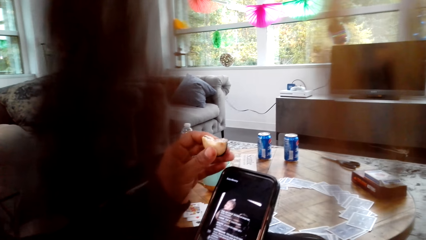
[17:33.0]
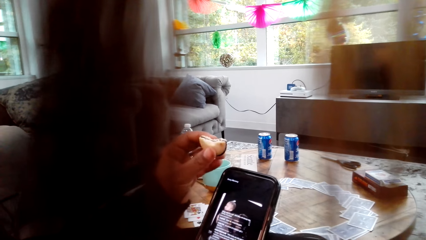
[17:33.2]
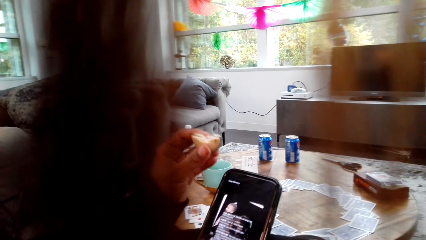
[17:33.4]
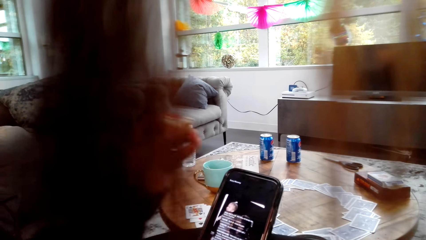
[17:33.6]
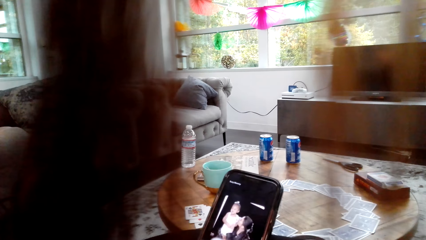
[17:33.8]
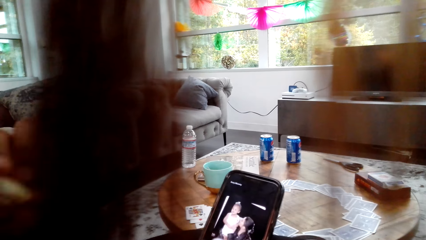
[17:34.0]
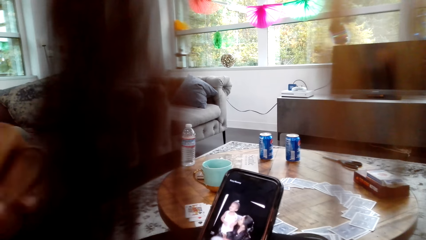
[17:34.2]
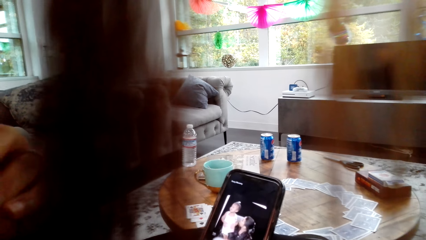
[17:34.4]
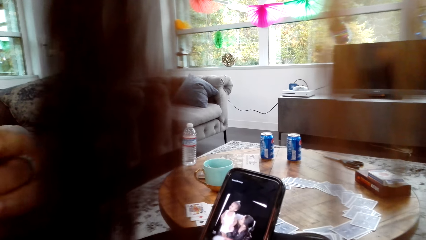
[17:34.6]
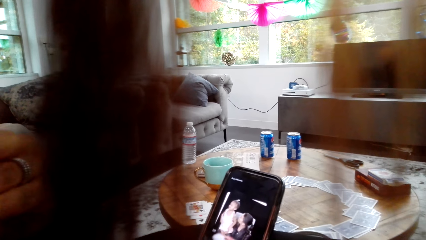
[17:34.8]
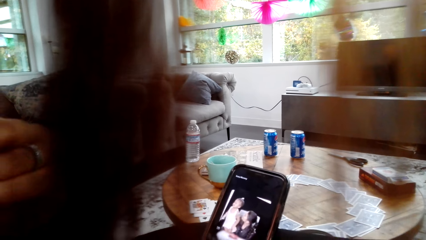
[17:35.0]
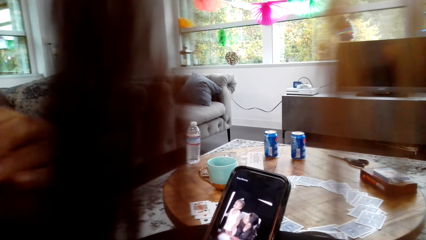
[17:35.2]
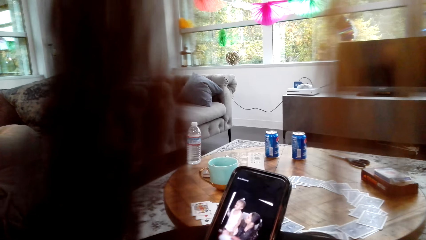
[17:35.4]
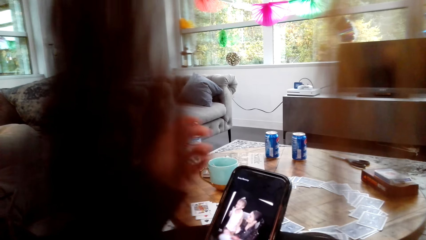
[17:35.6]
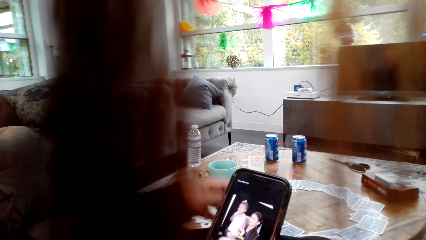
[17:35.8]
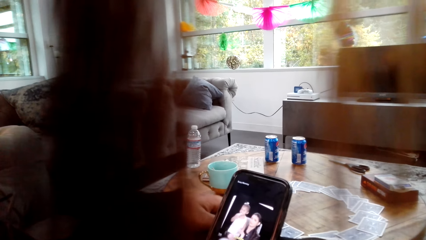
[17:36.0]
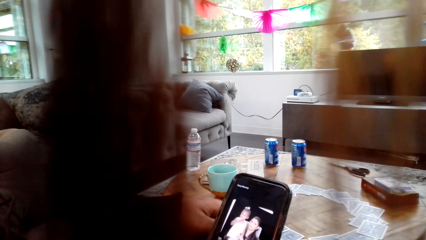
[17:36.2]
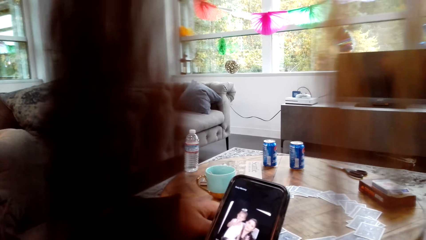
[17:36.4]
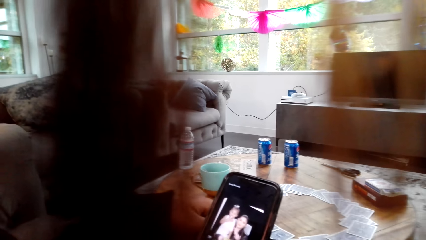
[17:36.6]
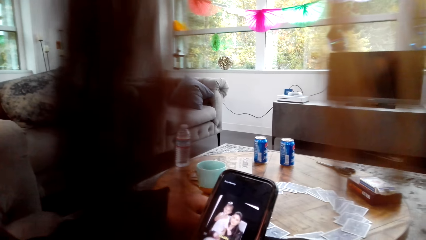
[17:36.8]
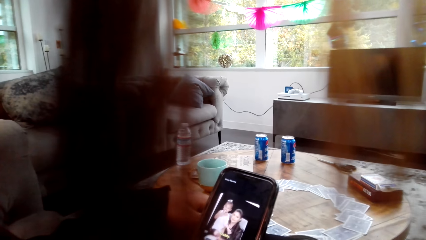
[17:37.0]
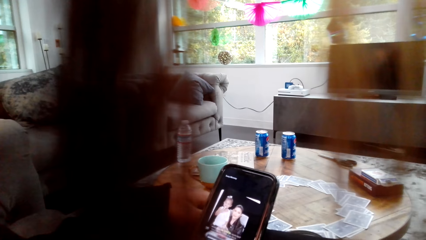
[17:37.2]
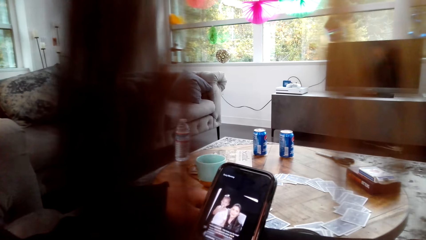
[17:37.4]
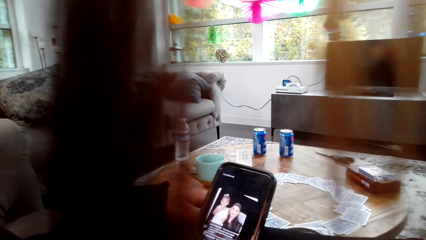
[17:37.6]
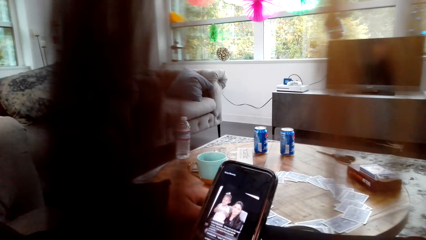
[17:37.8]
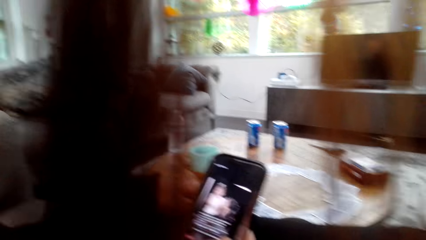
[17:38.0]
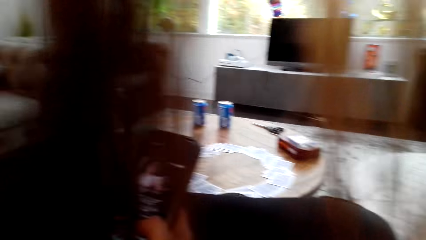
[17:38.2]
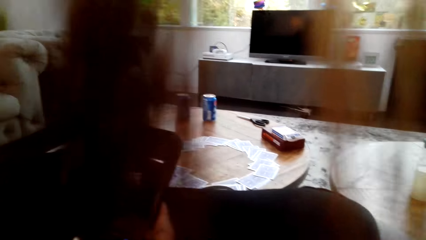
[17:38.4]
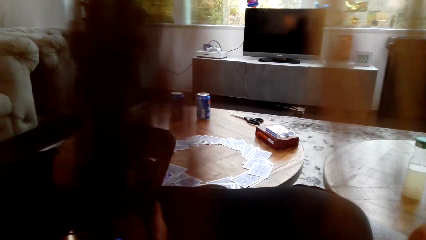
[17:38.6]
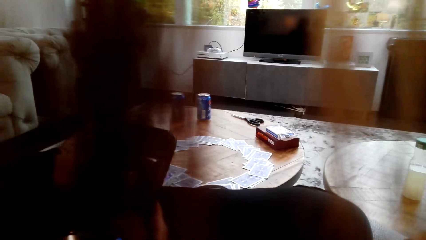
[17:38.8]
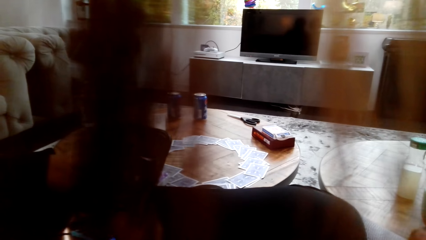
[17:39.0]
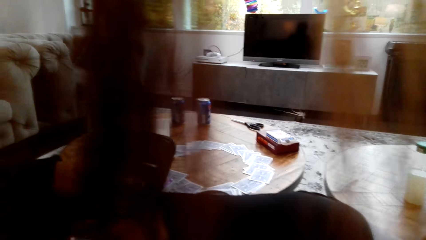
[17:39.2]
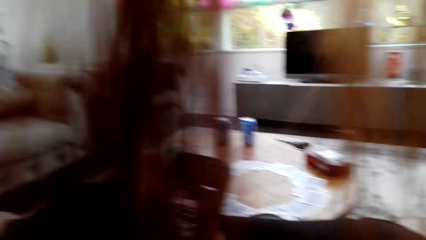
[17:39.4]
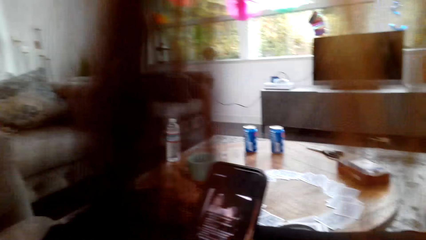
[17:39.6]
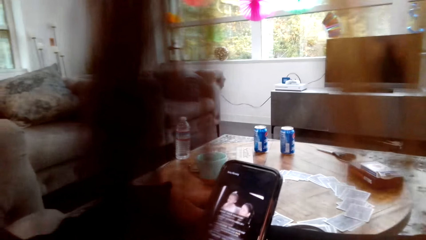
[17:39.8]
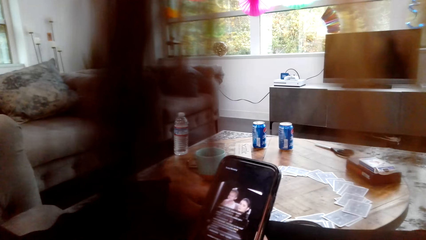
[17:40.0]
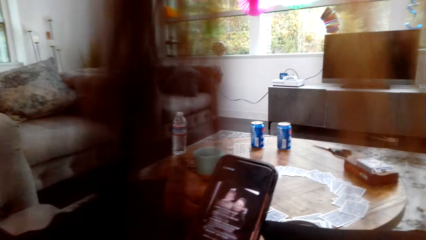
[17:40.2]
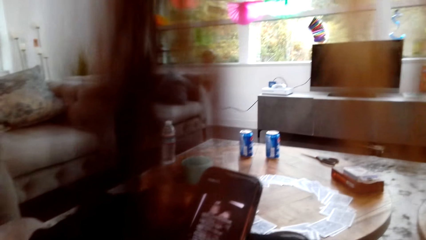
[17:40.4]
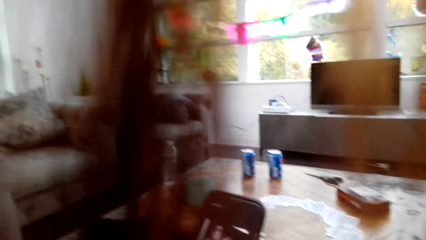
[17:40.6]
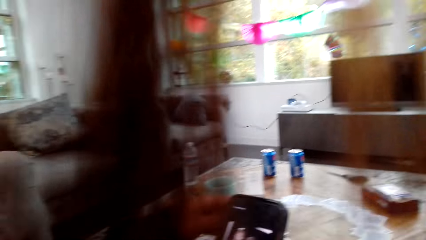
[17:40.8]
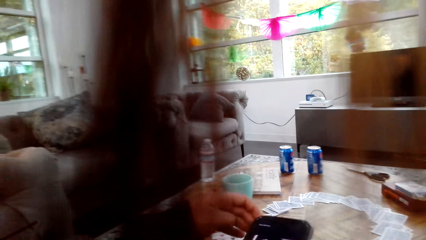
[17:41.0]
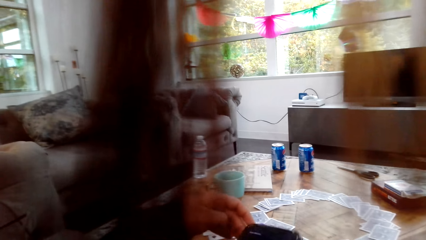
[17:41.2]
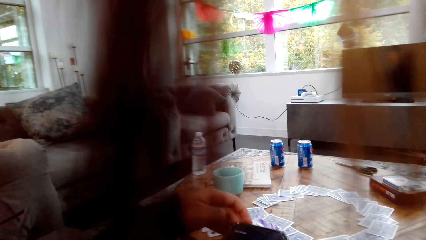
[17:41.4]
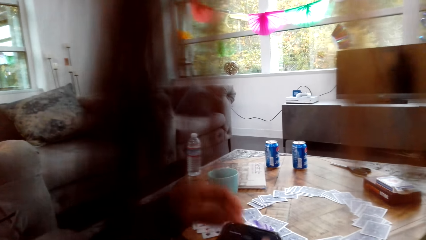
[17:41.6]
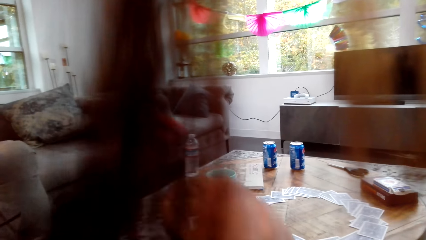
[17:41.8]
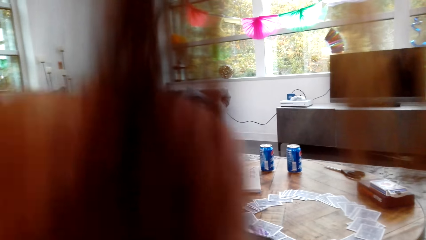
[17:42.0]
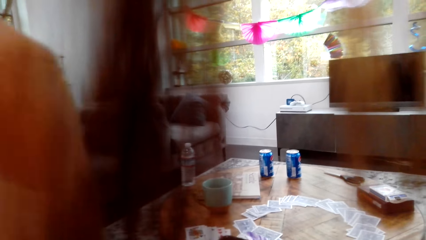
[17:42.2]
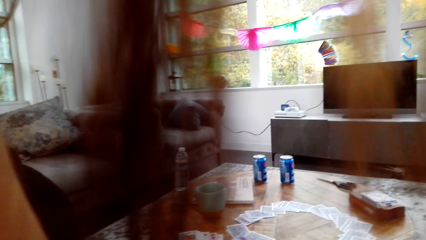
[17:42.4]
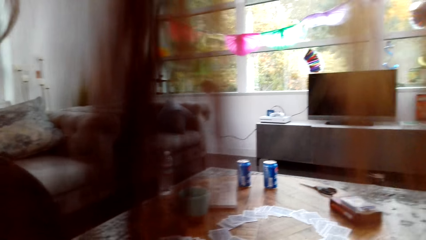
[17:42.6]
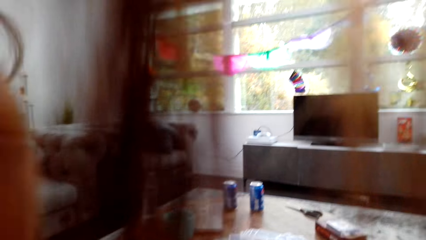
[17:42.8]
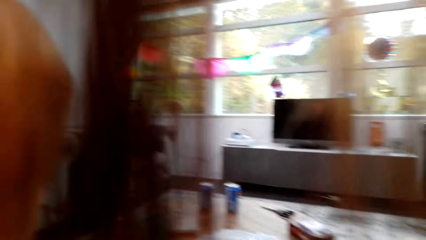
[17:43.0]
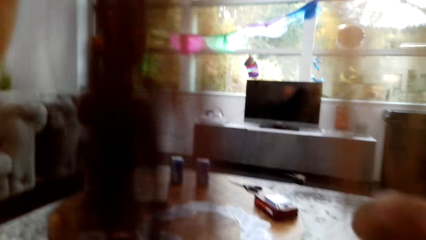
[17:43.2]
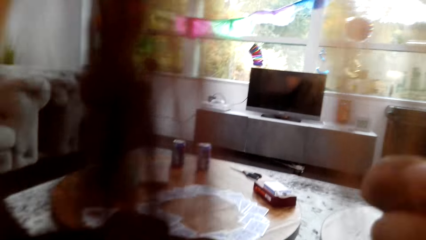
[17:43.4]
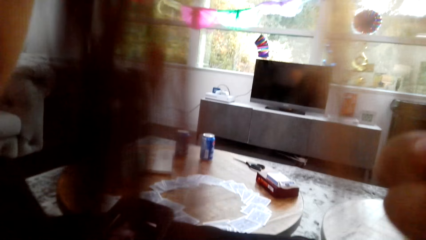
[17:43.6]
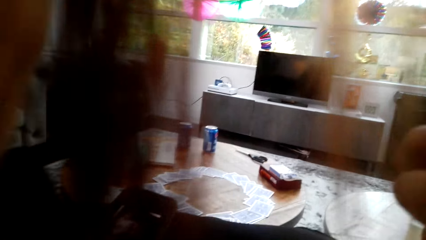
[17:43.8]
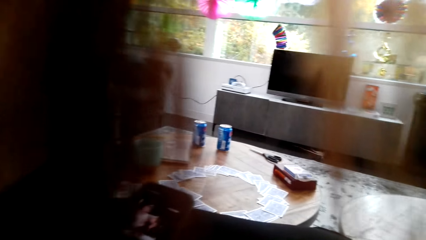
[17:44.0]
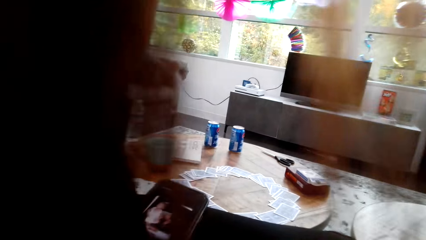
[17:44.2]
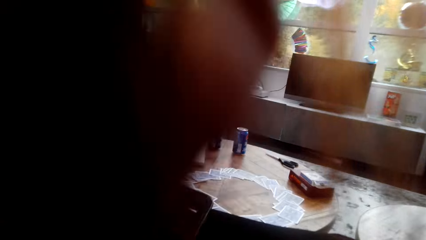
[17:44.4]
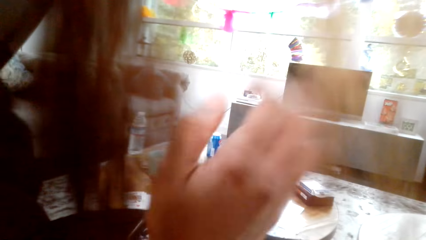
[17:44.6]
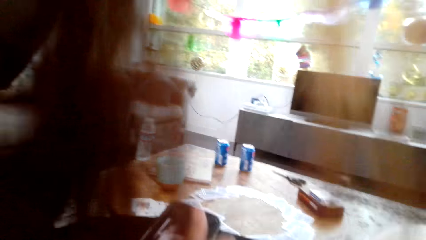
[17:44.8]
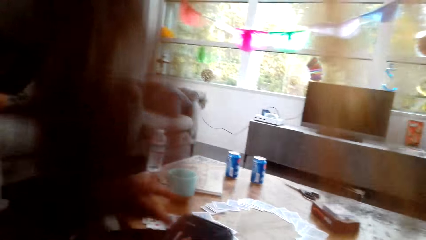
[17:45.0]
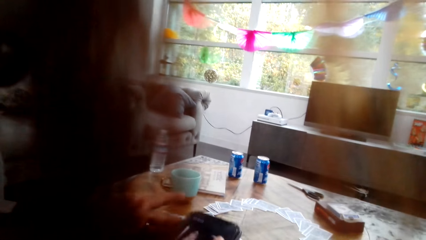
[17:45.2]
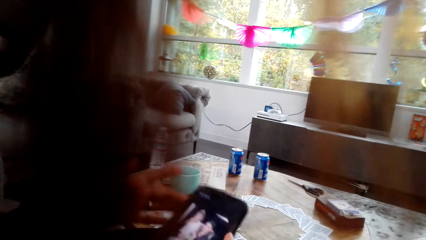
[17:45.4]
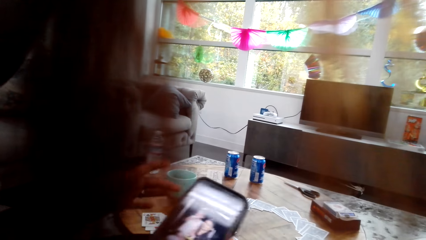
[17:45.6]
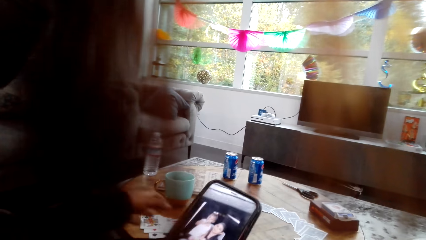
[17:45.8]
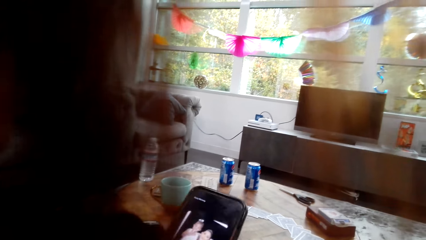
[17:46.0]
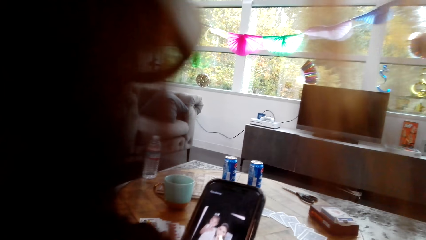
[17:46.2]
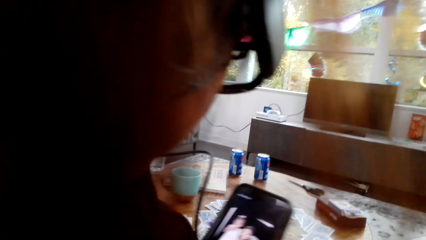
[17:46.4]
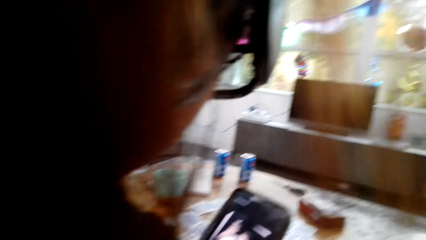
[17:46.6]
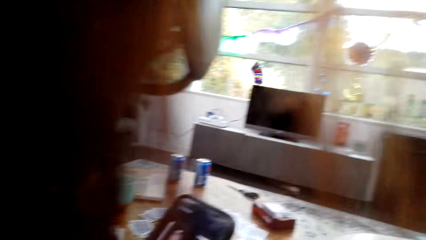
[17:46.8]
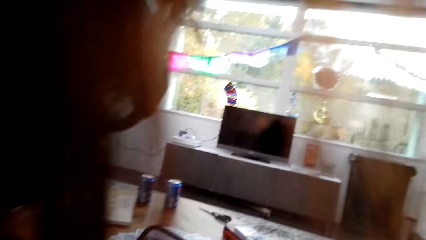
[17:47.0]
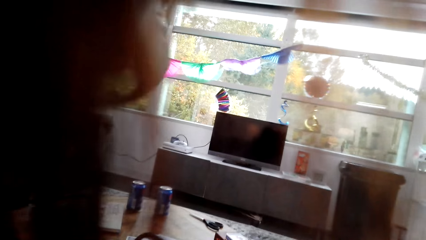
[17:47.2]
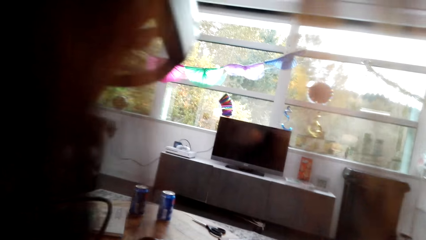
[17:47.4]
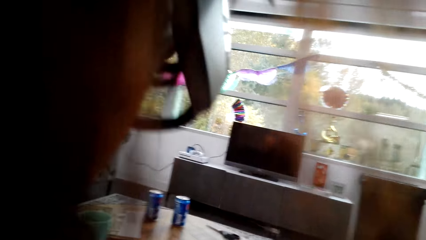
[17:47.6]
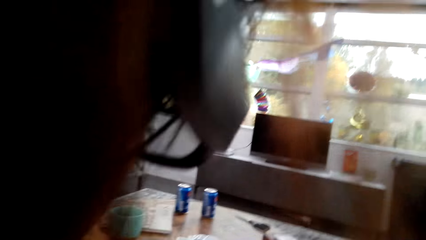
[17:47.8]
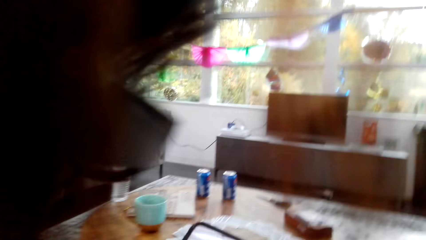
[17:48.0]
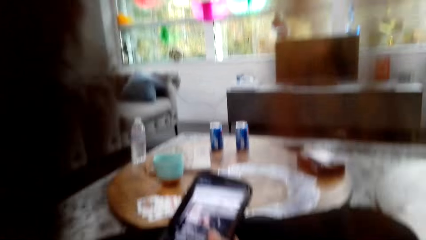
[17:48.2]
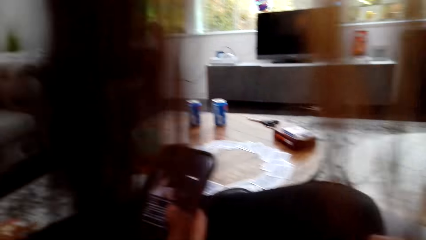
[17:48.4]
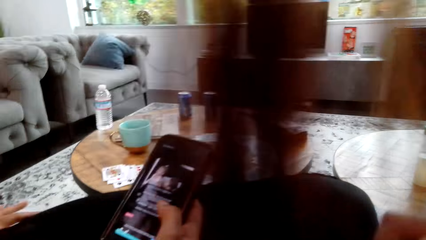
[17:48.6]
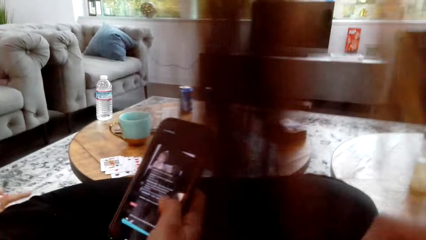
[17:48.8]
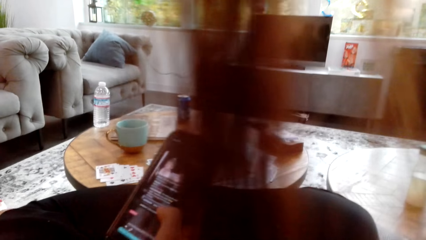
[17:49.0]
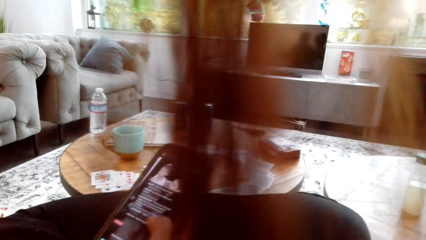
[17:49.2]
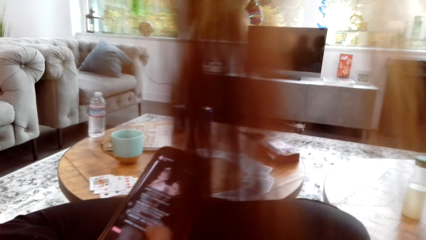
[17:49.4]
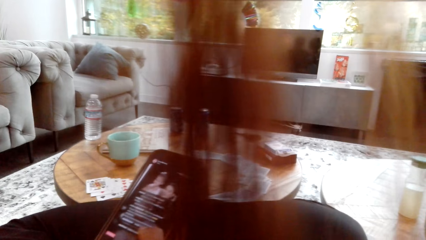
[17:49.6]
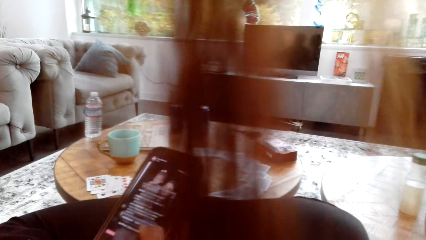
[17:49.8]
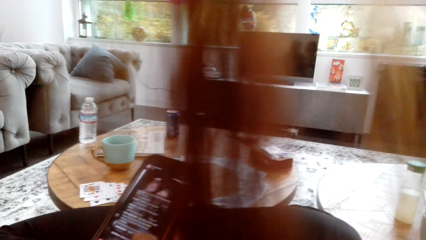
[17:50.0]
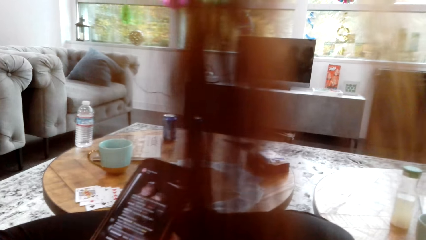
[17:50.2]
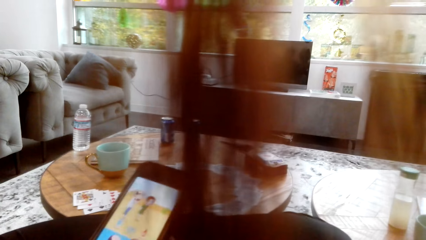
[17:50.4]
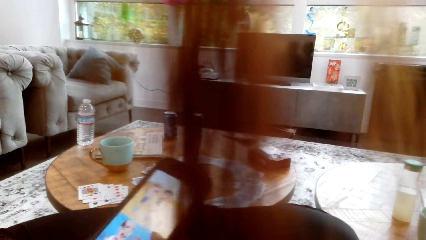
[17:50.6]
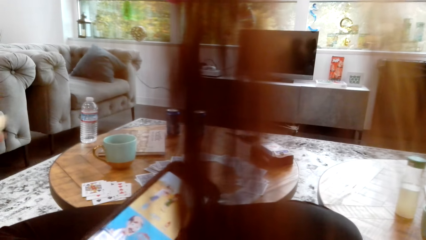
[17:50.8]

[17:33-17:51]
The camera wearer looks around a room. A woman operates a phone with her hands, drops the phone on the table and moves her hands. The camera wearer adjusts a camera with her hands. The woman picks up the phone from the table and operates the phone with her hands. The woman cleans her hand on her cloth. The camera wearer looks around the room.
